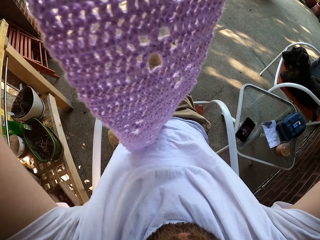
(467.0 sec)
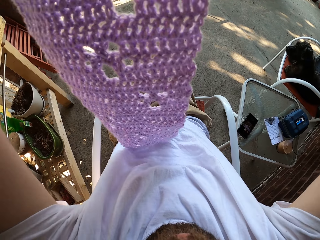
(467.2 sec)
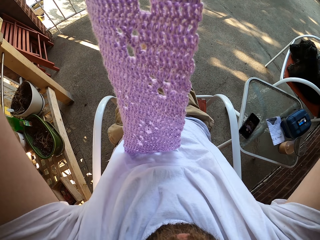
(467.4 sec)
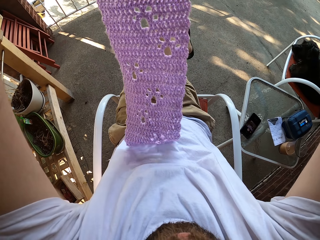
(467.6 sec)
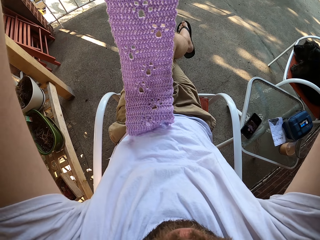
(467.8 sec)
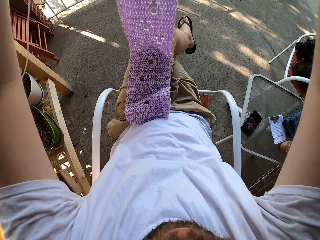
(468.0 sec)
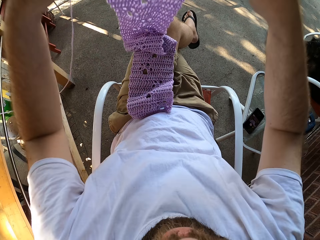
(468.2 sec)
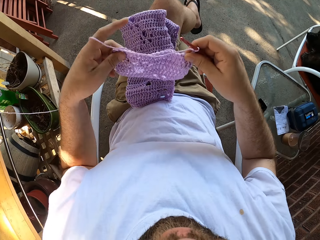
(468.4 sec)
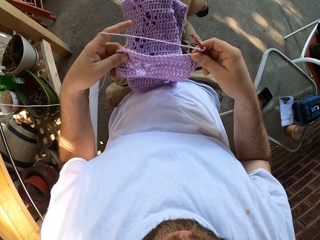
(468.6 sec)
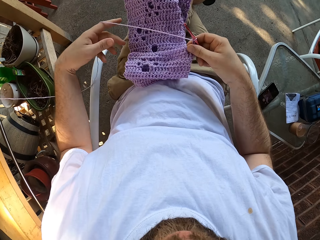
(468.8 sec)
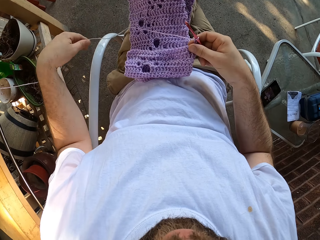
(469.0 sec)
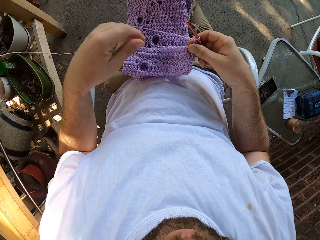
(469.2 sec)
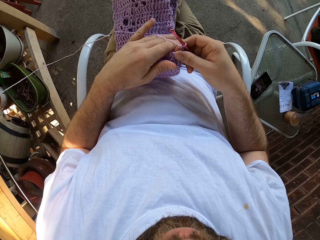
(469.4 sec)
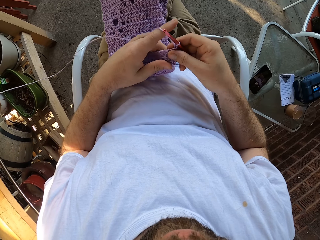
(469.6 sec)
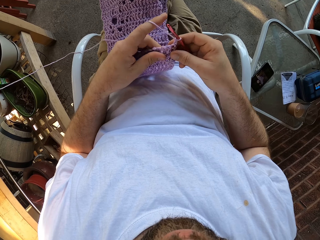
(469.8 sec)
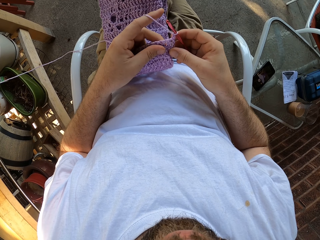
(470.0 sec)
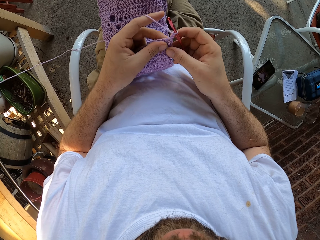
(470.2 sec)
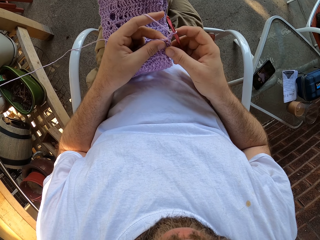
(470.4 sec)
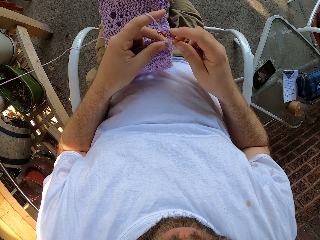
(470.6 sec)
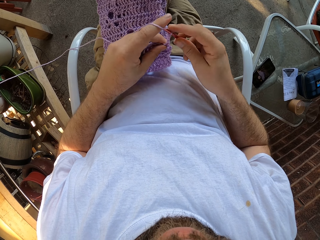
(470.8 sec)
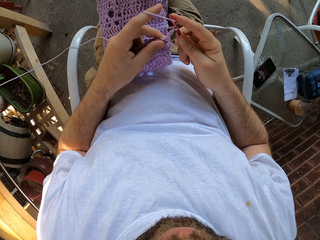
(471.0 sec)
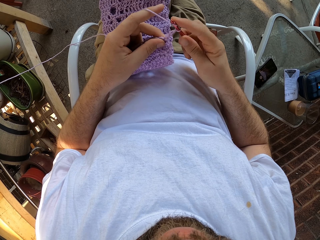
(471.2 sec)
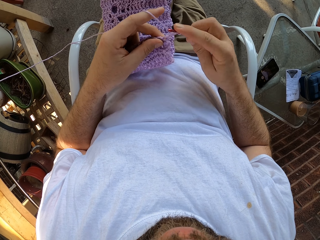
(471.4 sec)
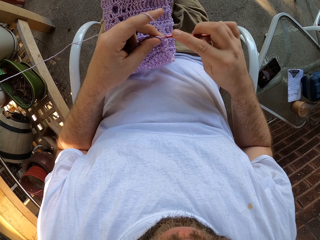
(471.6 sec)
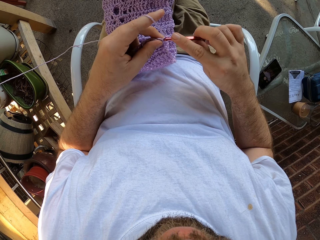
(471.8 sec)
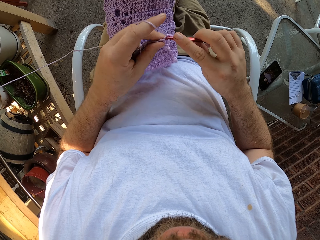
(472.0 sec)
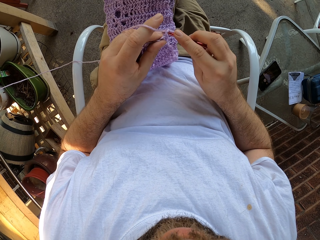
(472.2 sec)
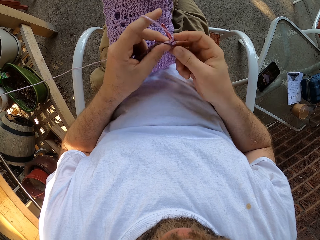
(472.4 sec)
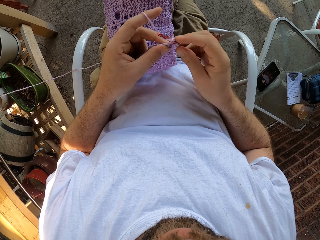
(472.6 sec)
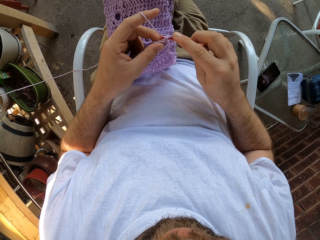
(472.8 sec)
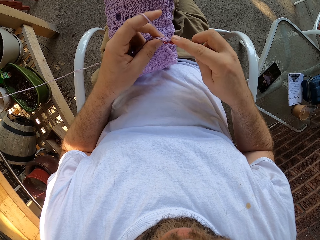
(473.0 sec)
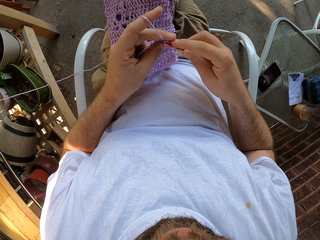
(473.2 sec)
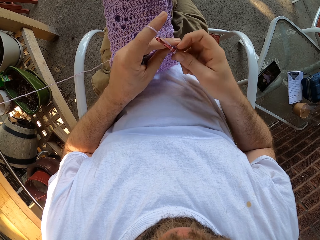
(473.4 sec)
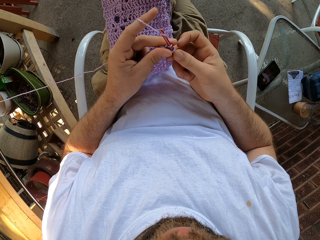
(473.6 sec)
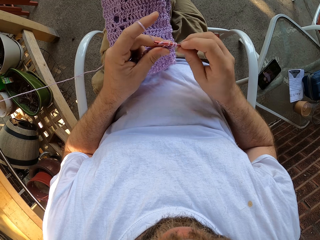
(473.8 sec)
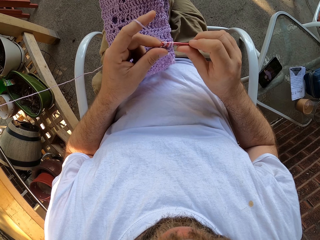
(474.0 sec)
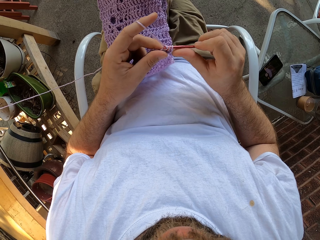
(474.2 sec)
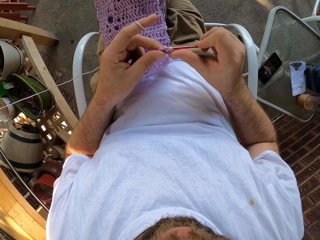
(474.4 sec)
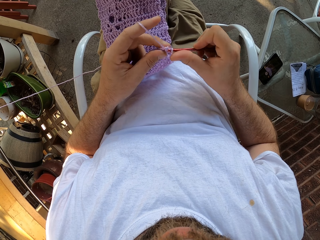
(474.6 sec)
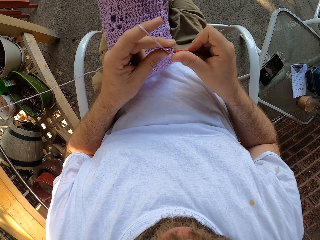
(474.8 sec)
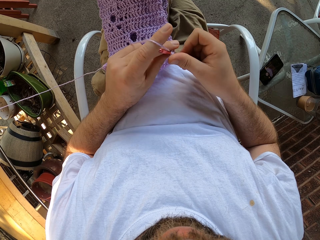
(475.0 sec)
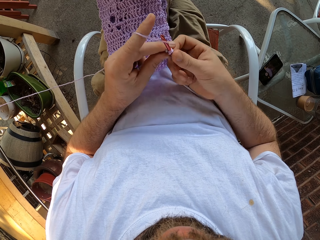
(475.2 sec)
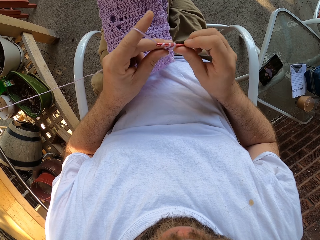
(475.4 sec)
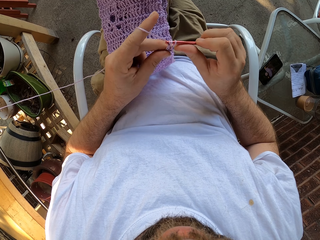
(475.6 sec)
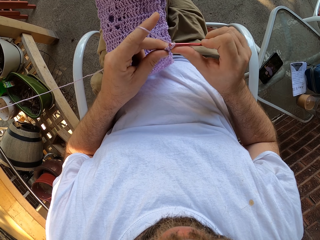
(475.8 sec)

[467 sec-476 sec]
The camera wearer places the crochet on his legs. He knits the fabric with yarn and the crochet hook.

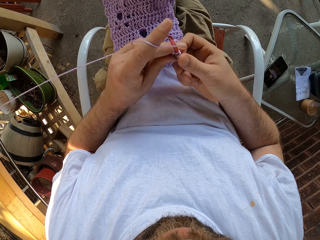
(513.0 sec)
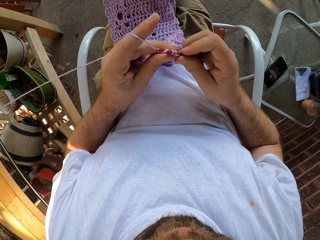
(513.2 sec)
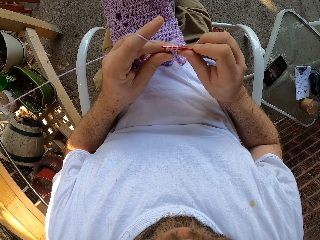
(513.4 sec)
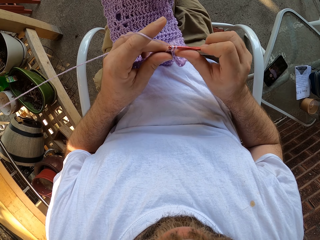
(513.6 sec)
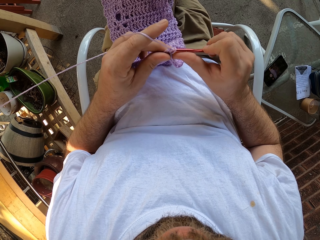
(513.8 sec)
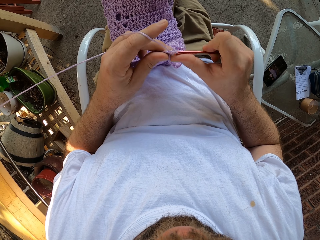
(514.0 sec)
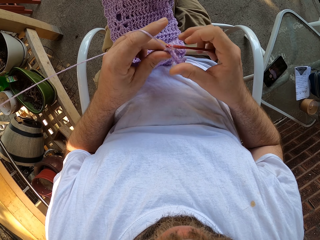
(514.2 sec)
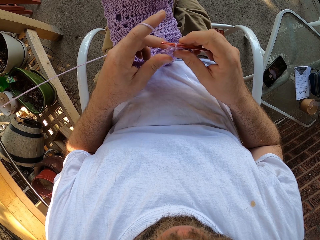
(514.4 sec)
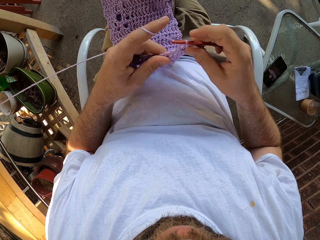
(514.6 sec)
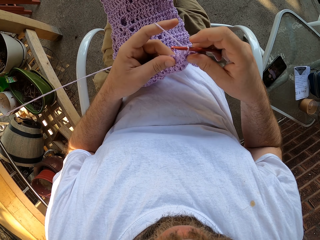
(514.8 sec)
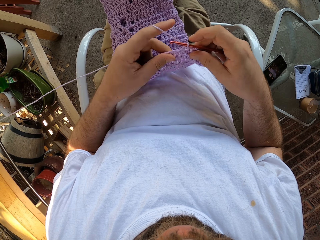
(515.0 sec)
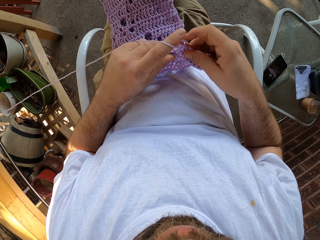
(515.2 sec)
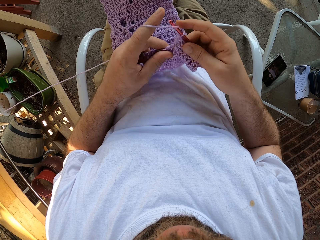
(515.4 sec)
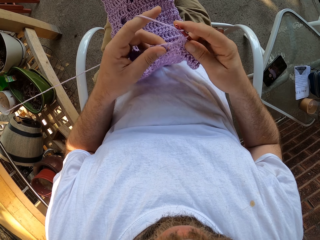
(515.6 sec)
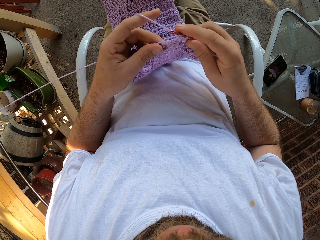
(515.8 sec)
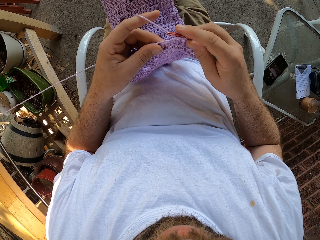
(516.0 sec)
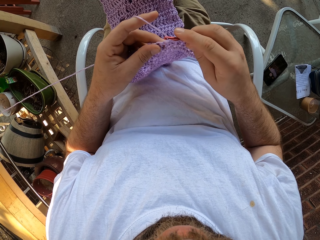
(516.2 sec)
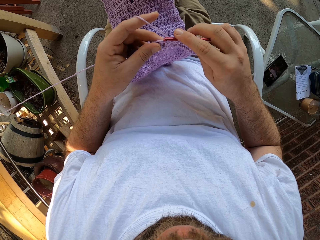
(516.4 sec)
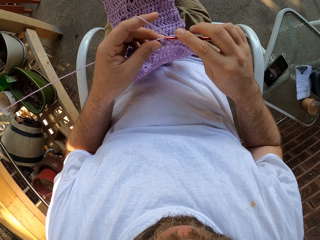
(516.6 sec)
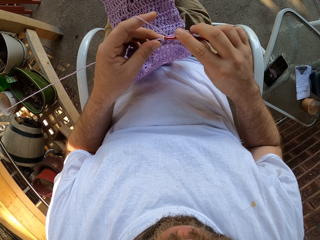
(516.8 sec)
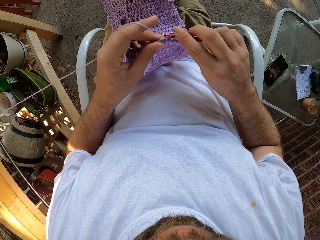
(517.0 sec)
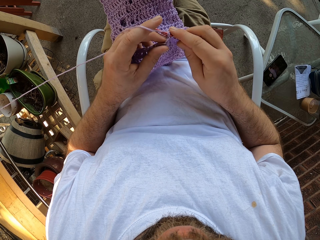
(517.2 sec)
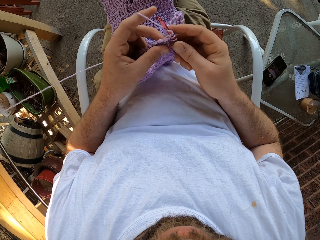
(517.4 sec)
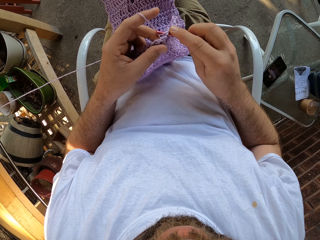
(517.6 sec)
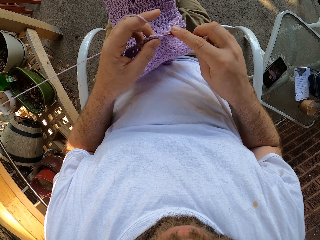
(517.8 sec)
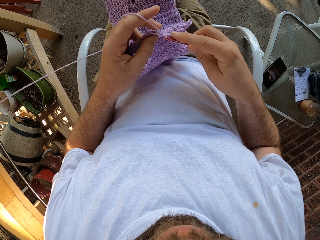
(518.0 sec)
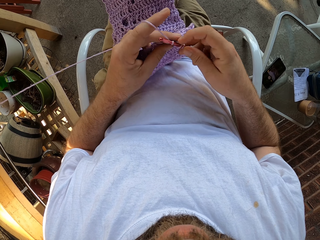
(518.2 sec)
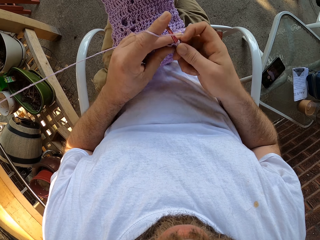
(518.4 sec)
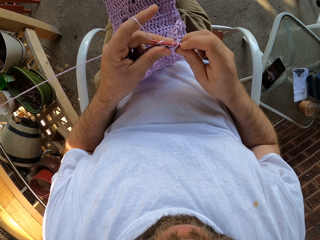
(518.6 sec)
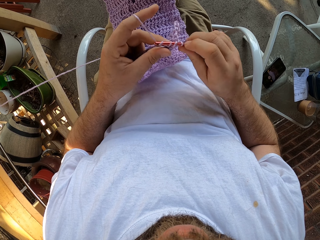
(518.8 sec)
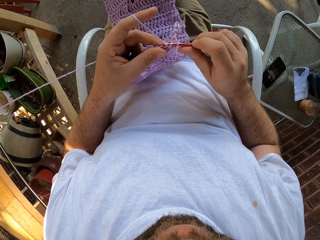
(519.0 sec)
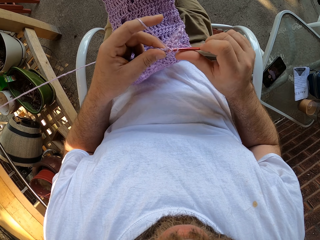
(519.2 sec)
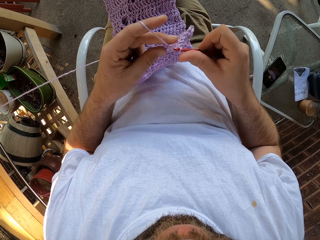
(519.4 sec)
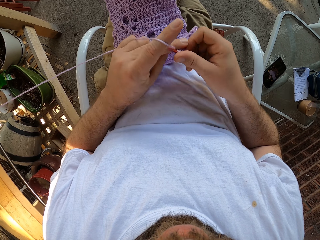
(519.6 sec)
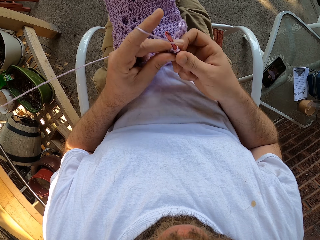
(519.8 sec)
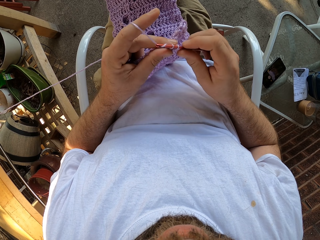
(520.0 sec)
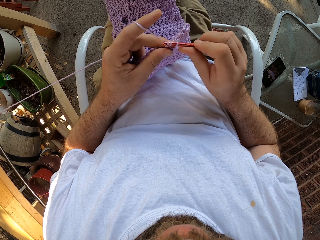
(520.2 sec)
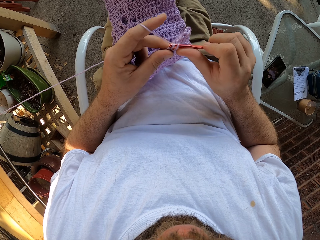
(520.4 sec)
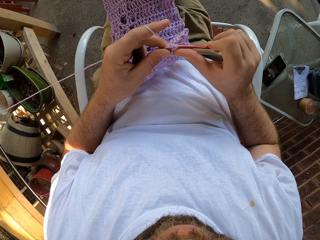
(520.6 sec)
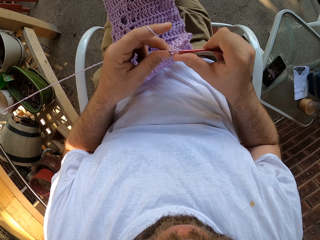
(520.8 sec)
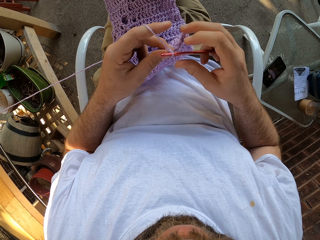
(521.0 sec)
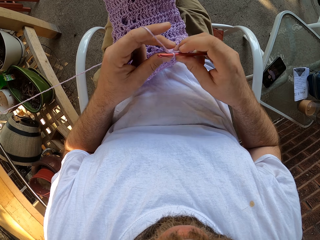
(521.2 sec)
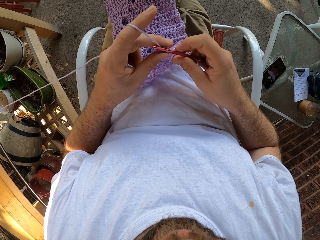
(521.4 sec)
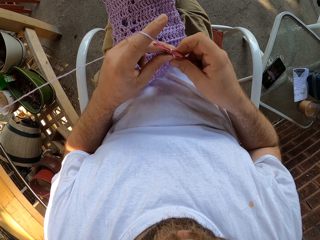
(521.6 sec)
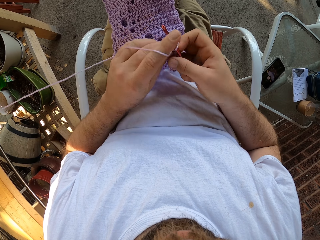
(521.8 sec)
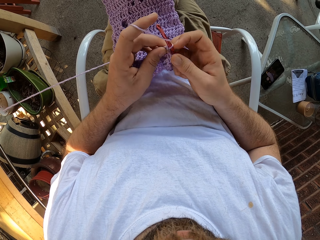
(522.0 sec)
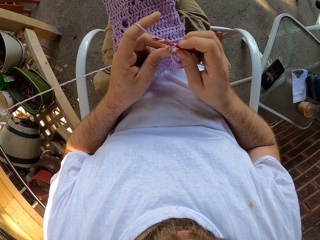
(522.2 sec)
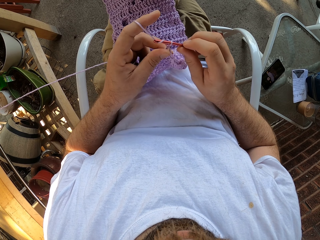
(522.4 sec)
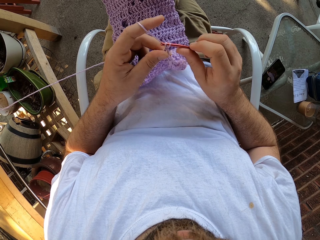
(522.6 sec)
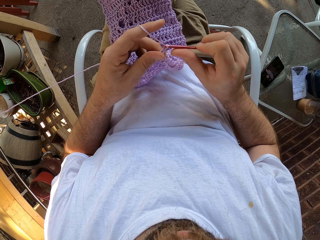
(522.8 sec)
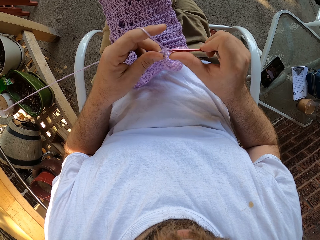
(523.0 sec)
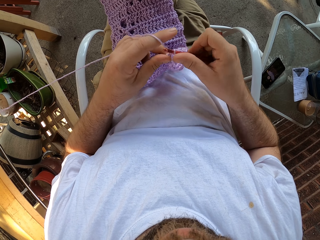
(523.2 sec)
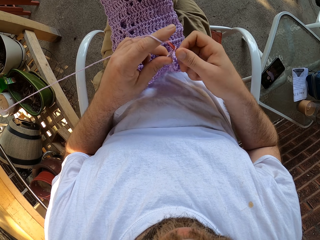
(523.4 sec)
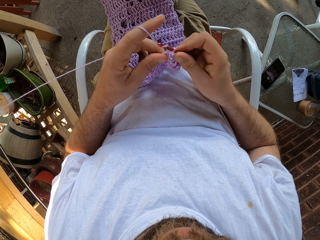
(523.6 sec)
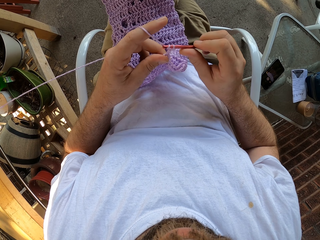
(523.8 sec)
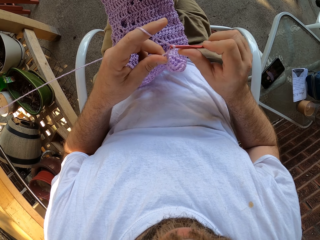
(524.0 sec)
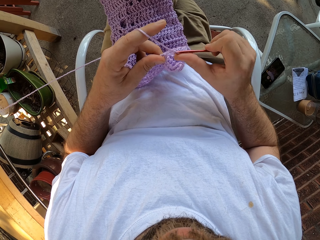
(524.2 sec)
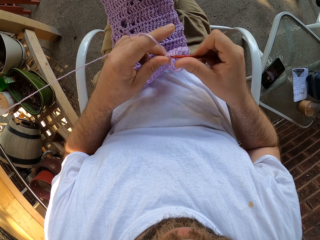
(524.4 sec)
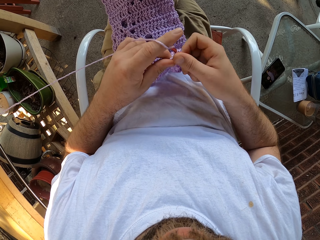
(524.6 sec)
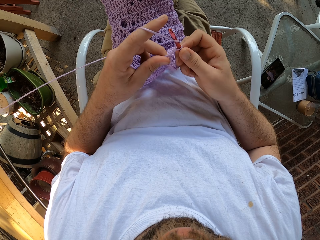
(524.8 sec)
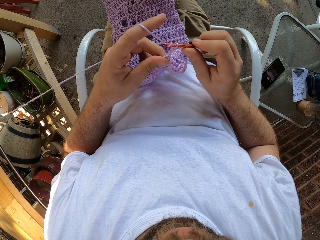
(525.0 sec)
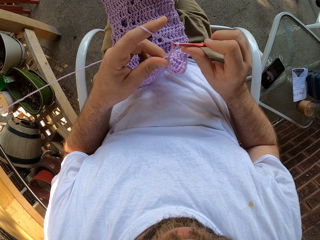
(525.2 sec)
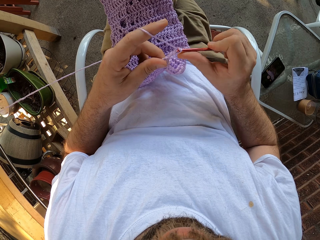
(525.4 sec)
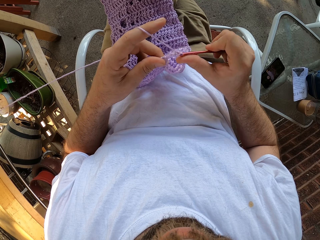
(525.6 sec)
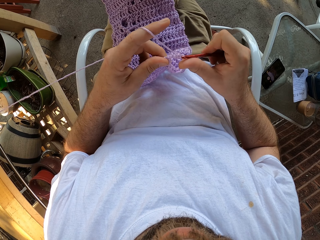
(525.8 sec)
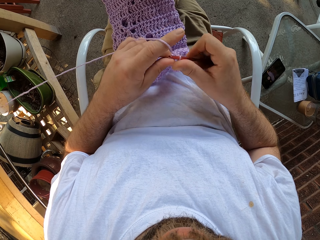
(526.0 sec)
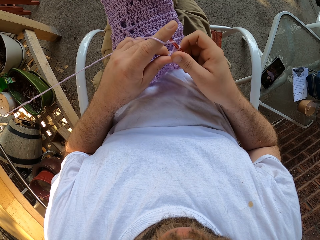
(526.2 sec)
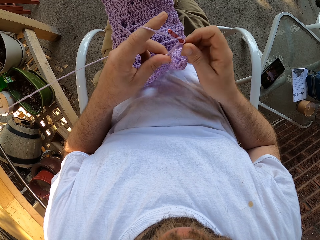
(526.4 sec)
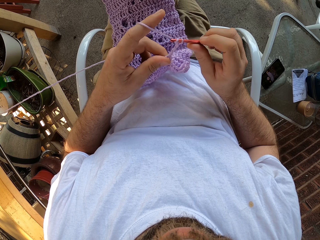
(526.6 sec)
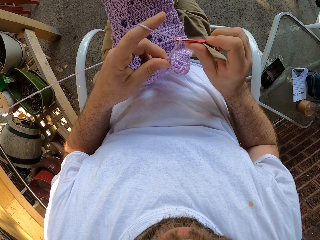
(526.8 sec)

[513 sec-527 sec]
The camera wearer adjusts the fabric and knits the fabric.
